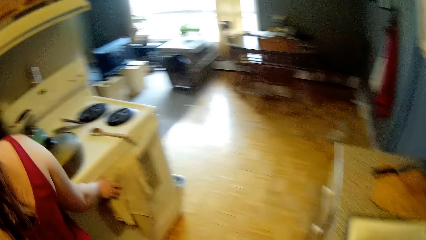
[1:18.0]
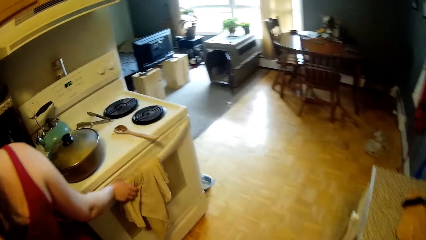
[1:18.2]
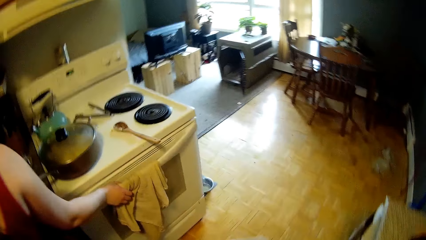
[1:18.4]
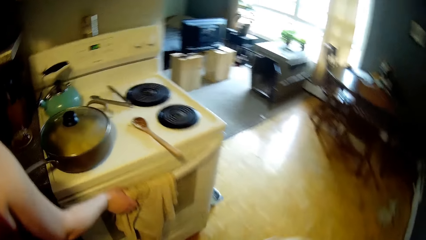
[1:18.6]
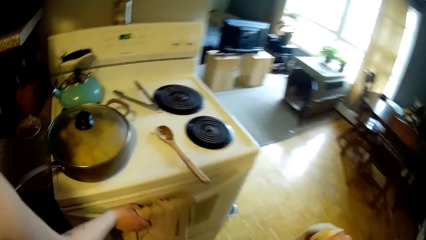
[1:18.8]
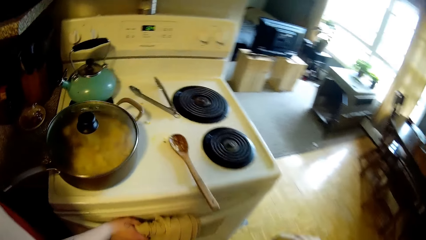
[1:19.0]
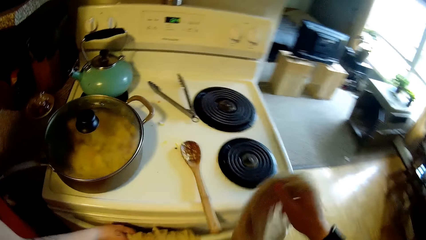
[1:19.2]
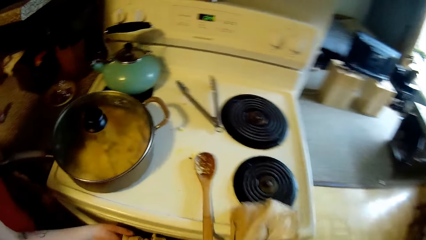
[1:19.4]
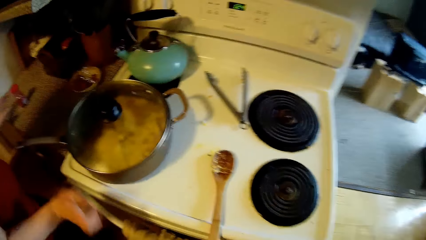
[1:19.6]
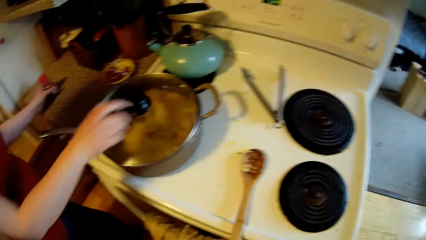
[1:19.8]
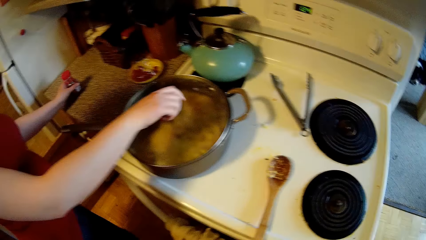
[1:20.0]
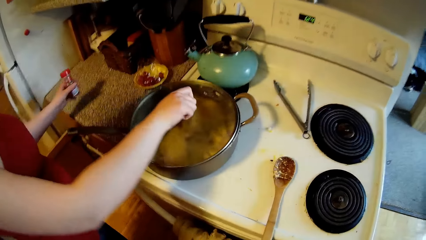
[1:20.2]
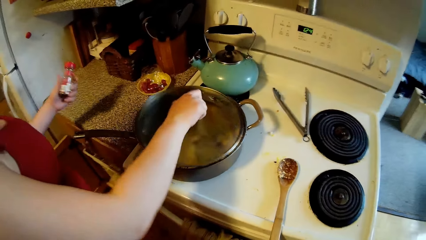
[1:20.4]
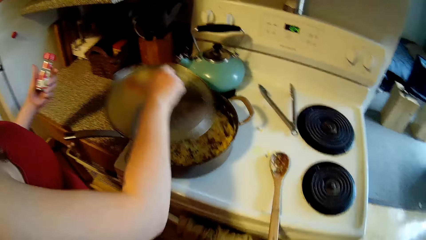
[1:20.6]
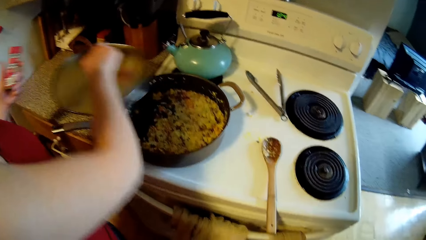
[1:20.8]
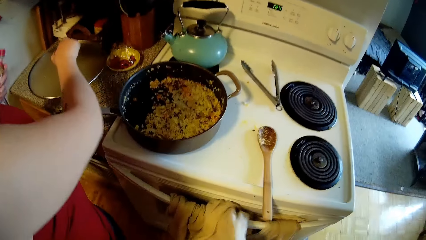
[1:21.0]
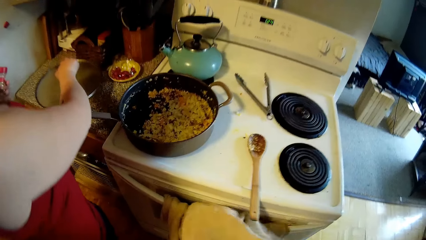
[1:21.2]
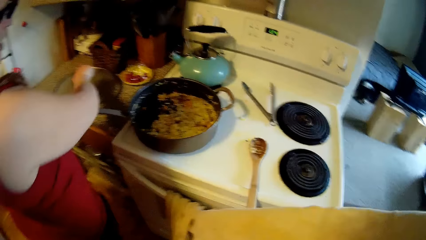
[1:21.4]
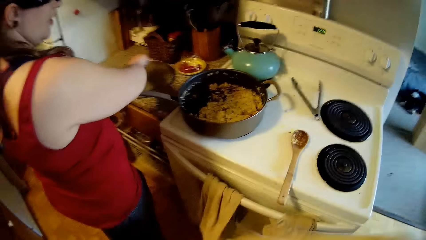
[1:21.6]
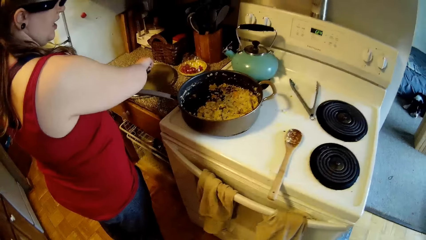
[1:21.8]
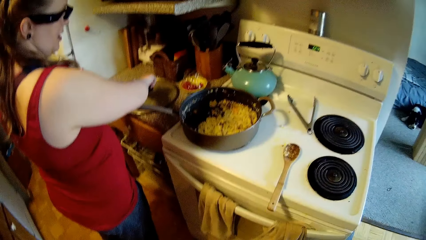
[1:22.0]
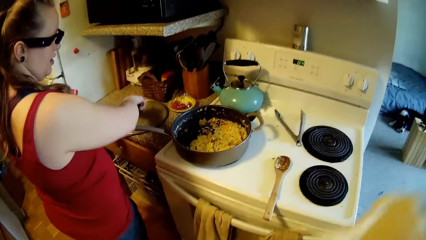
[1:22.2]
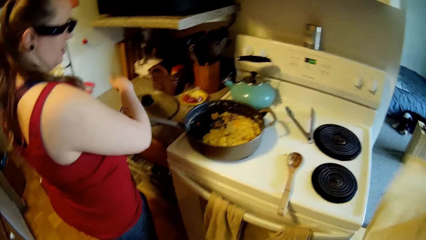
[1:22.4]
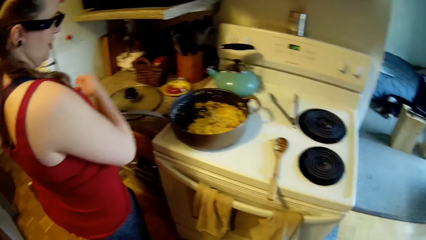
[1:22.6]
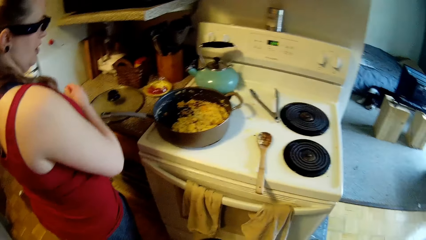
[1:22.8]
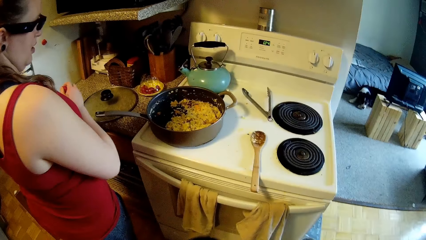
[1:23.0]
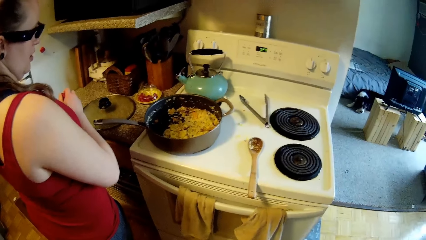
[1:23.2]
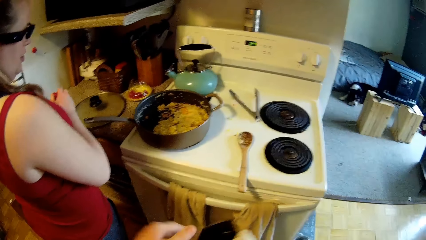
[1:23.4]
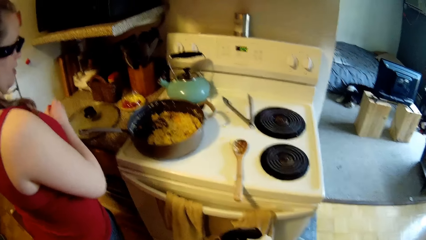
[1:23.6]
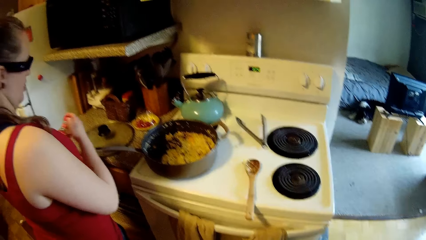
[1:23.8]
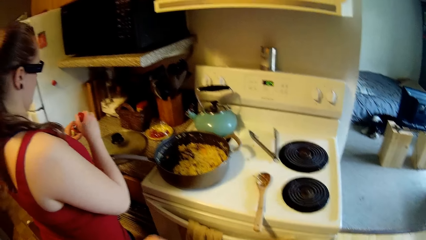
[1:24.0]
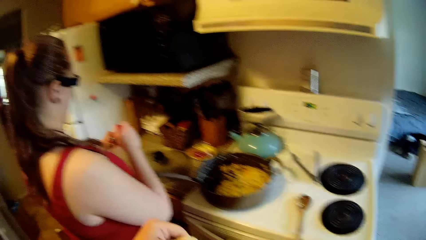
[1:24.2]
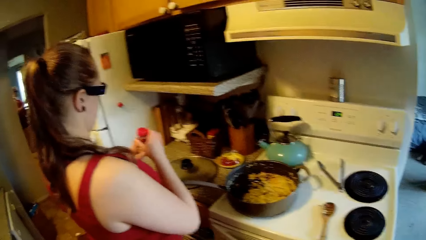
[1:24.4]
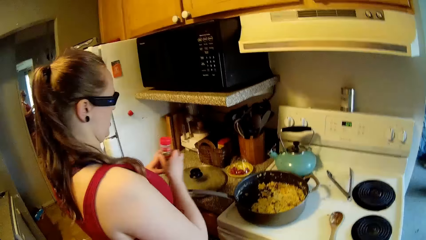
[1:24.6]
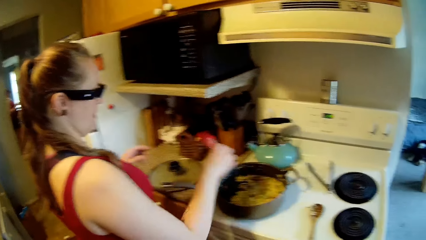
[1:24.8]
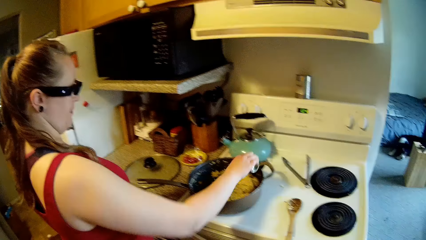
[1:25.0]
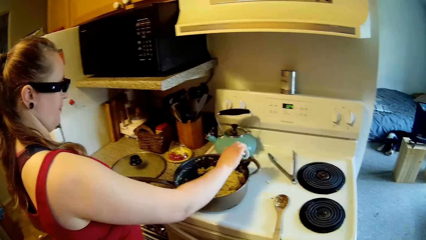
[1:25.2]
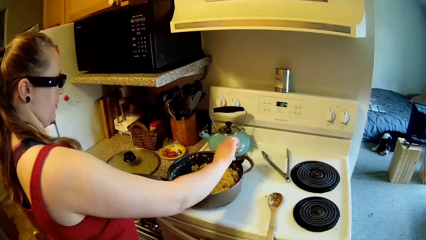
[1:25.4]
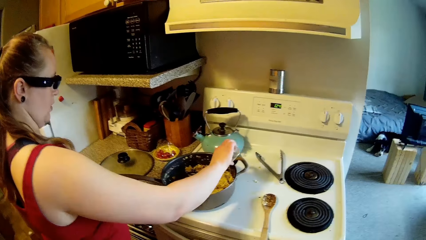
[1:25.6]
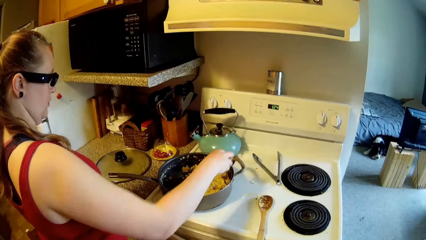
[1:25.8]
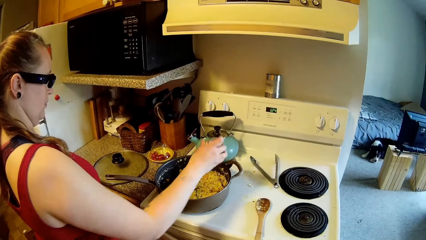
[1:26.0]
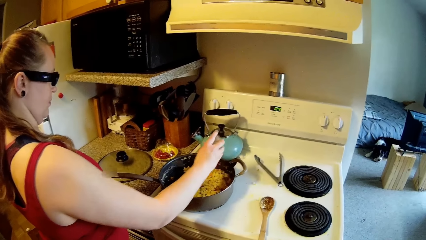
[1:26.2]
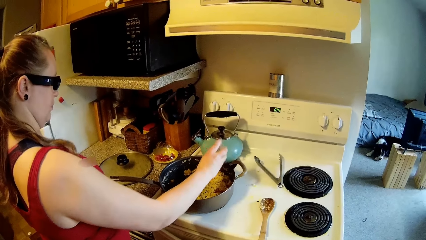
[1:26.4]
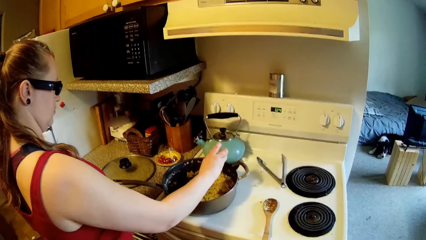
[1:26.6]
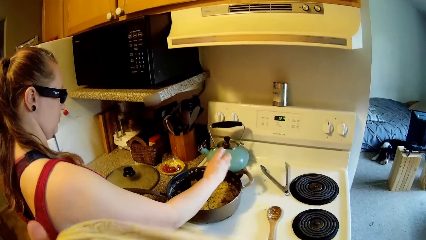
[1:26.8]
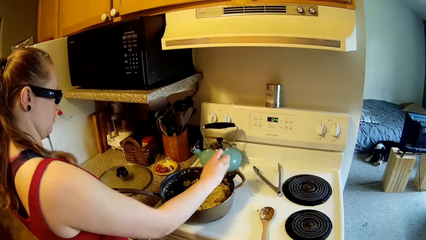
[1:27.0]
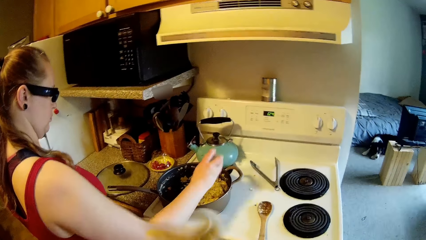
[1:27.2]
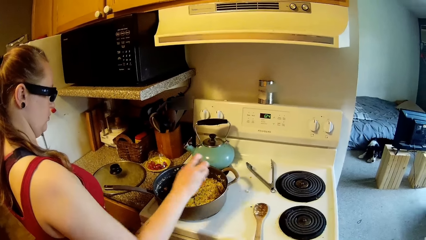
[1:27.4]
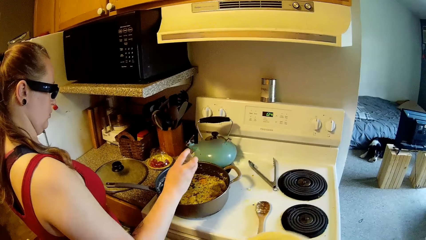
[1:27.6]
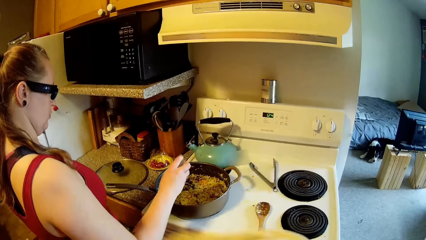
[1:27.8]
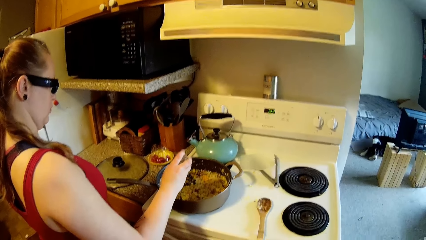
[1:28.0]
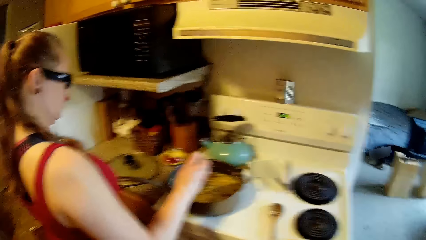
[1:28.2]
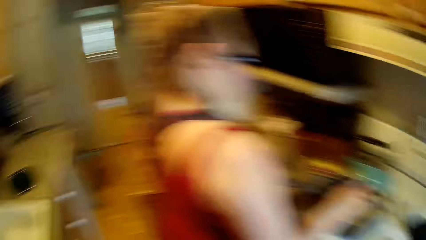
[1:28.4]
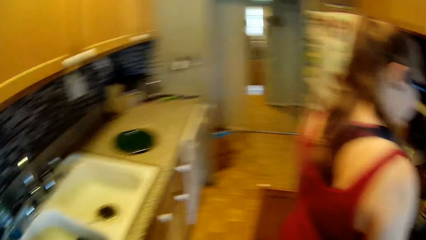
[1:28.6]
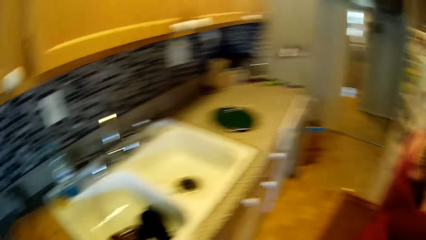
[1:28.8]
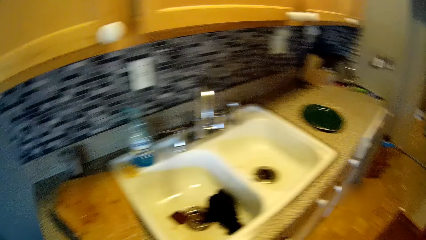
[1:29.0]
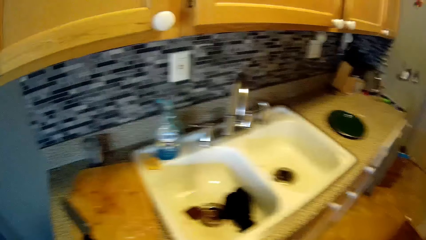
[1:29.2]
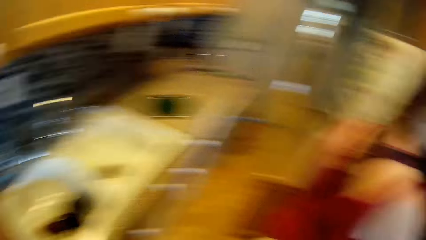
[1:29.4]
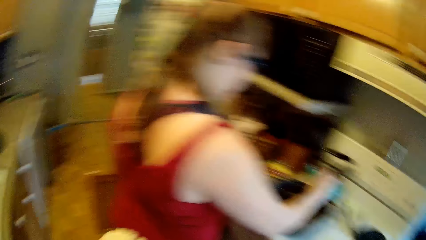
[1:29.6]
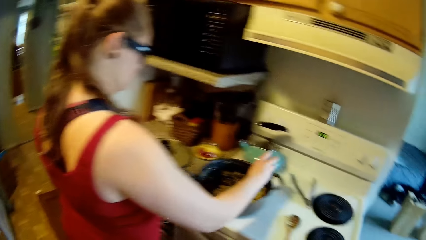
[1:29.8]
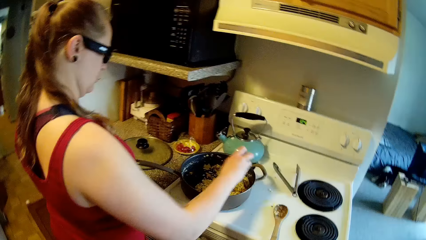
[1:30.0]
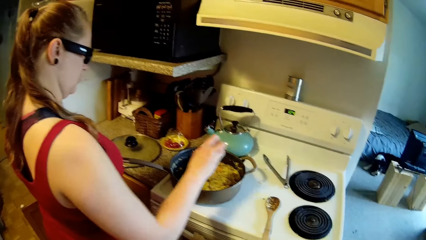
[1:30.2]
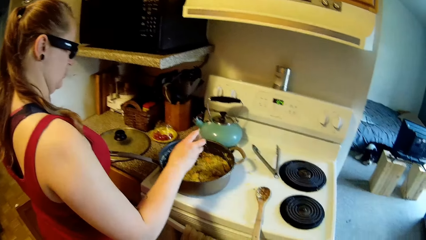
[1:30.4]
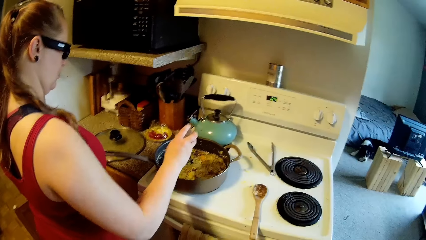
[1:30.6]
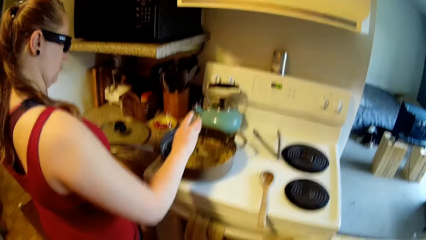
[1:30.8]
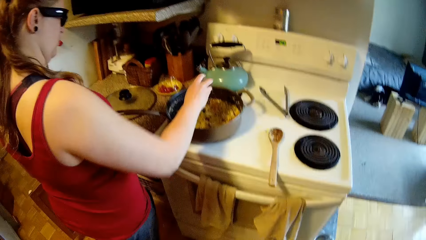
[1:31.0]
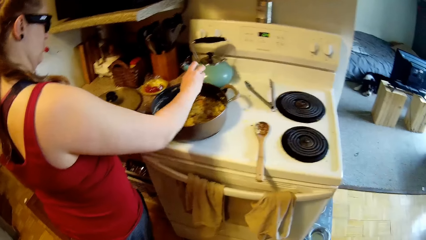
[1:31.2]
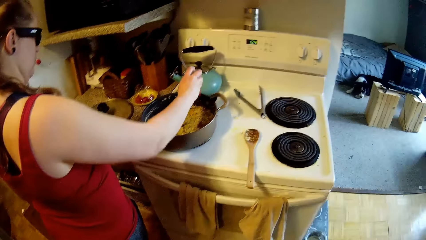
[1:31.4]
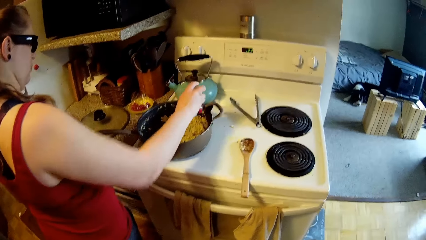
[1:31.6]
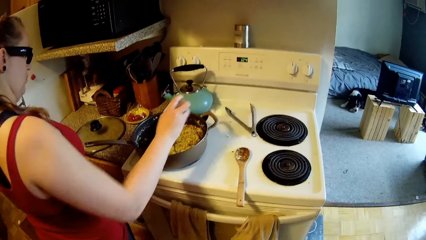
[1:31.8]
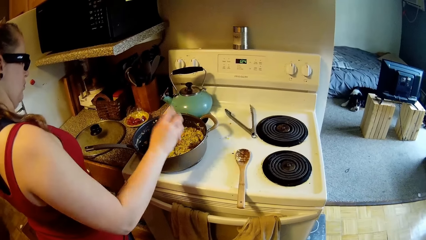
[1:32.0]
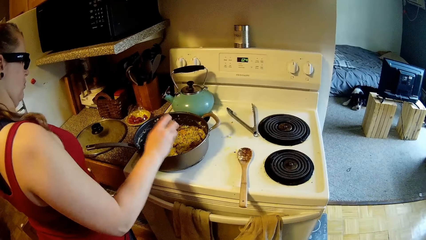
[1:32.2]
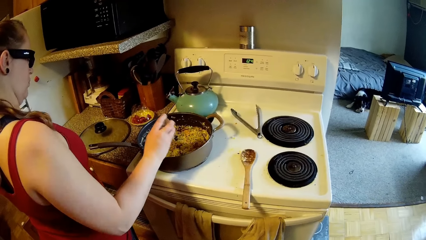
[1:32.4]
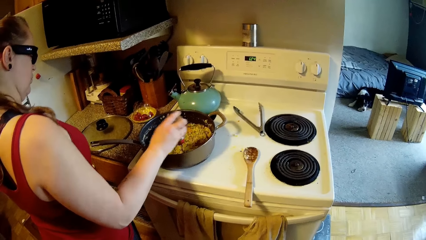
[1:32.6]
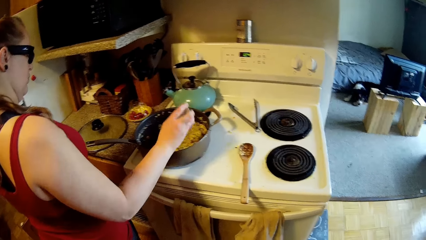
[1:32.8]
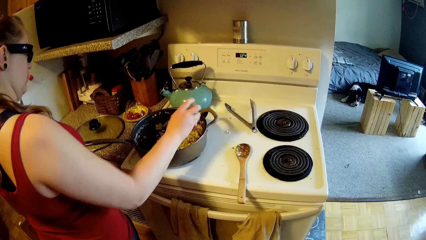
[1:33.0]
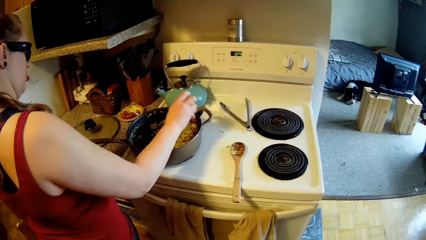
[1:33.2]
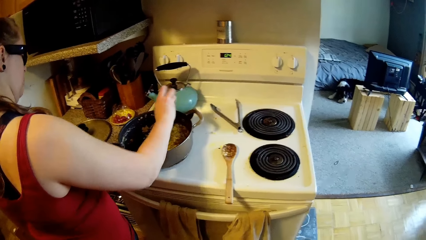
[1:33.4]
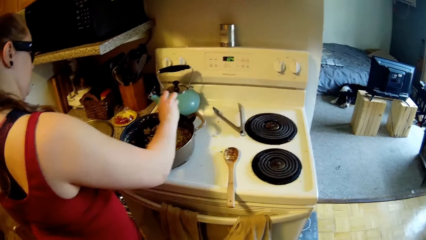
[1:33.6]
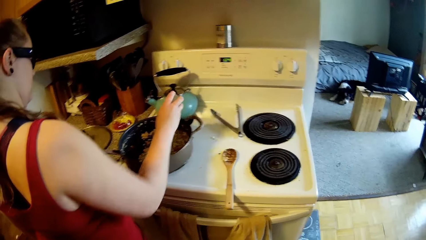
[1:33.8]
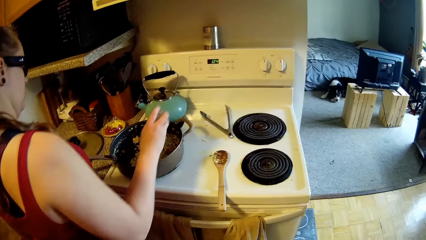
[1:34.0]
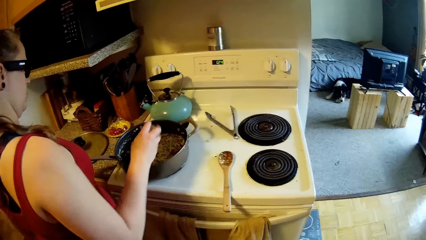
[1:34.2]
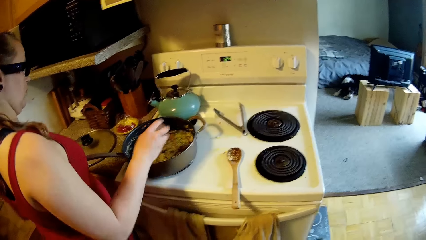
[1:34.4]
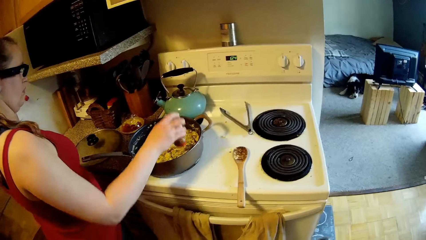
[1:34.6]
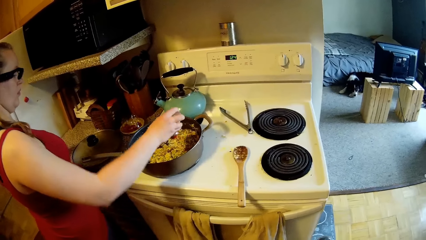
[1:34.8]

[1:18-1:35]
The camera wearer places the napkin or towel on the handle of the gas cooker. The woman removes the cover of the pan with her right hand. The woman holds a spice container on a counter with her left hand. The camera wearer picks up the napkin and flips the towel. The woman places the cover on the countertop. The woman opens the spice container. The woman pours spice into the pan of food from the spice container. The camera wearer talks with the woman.
